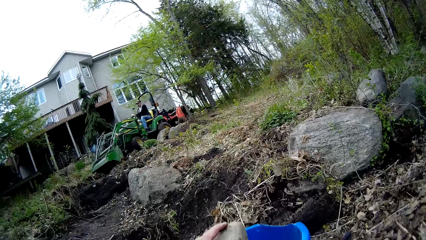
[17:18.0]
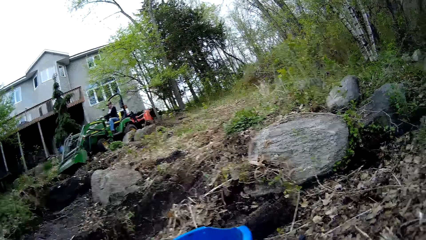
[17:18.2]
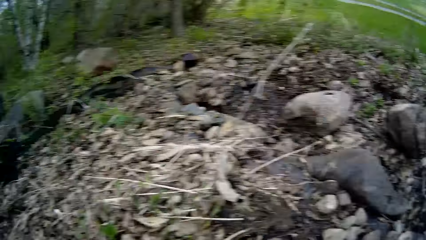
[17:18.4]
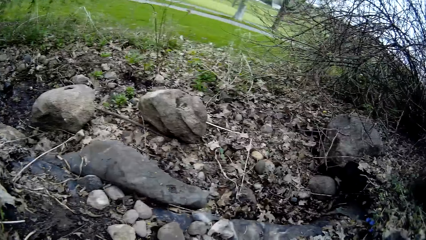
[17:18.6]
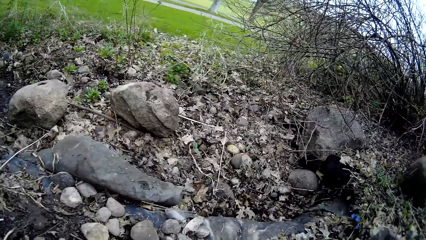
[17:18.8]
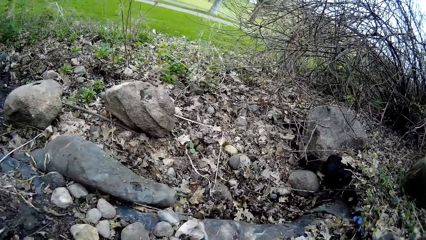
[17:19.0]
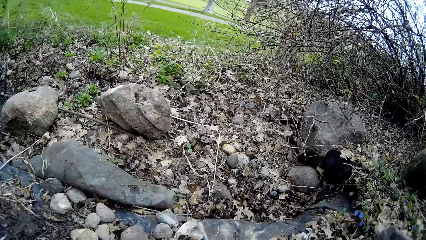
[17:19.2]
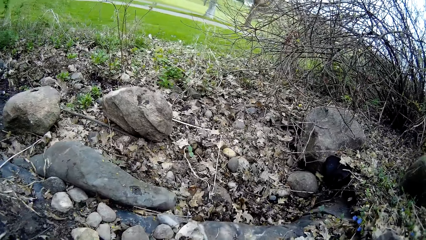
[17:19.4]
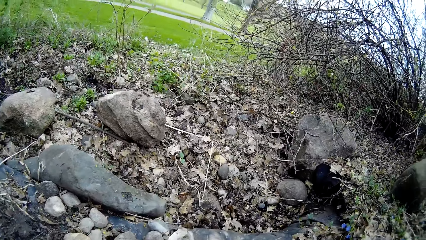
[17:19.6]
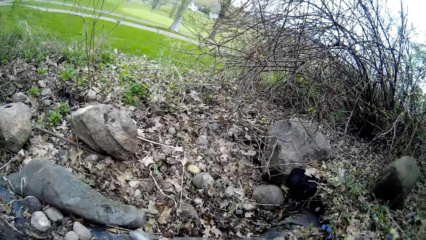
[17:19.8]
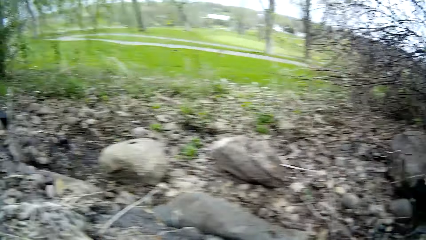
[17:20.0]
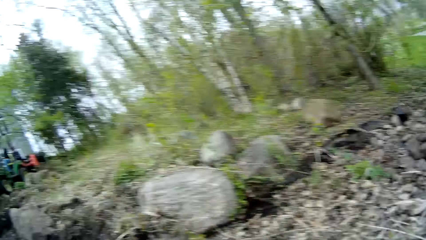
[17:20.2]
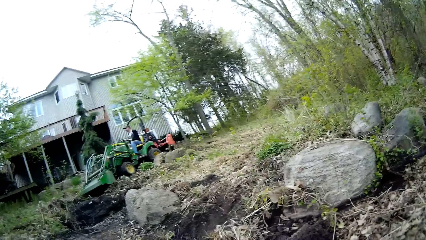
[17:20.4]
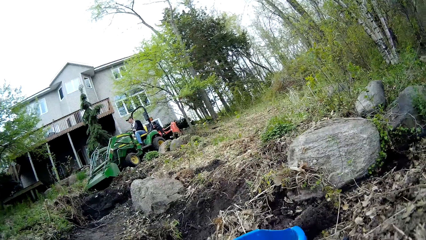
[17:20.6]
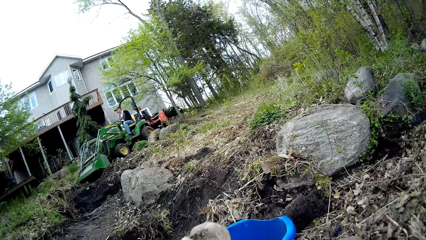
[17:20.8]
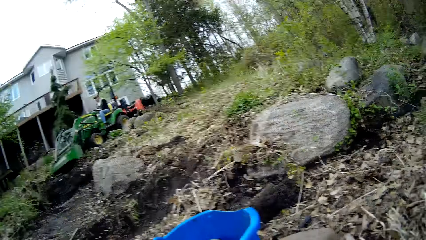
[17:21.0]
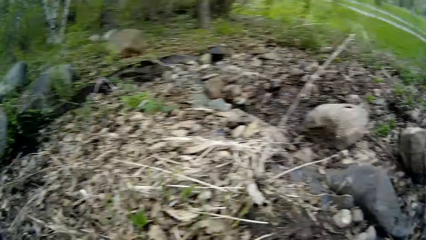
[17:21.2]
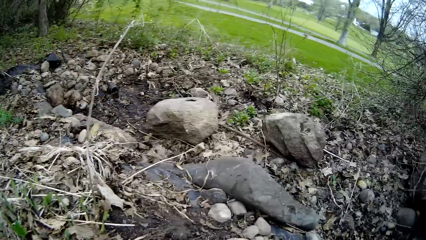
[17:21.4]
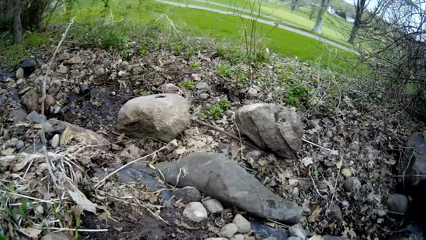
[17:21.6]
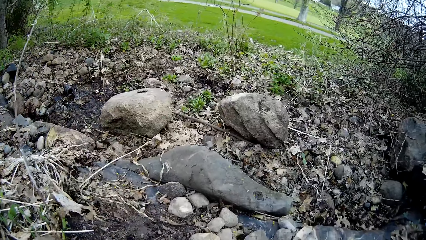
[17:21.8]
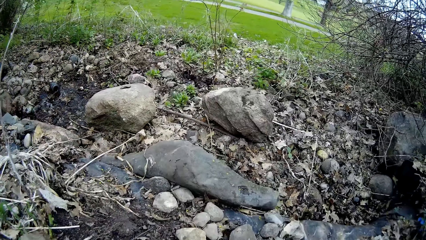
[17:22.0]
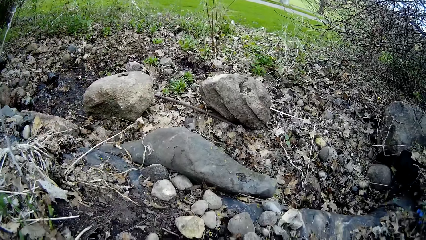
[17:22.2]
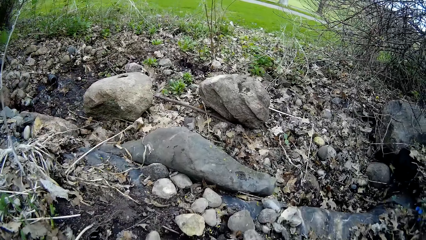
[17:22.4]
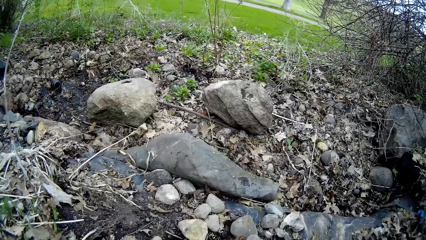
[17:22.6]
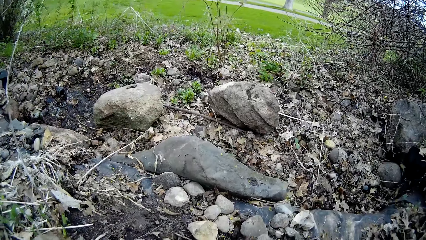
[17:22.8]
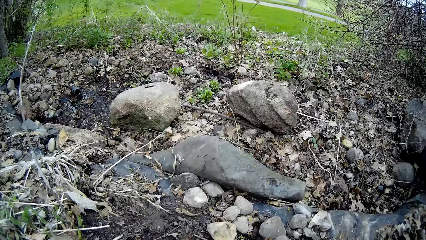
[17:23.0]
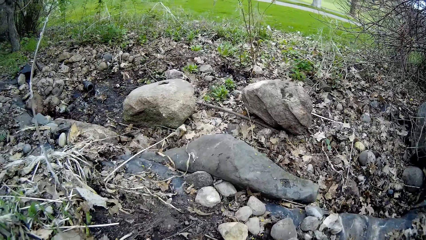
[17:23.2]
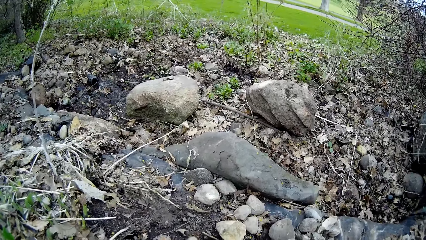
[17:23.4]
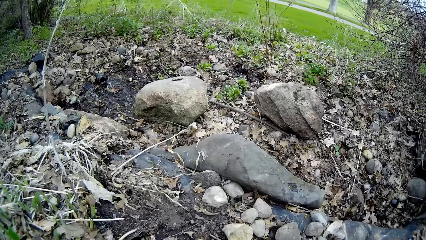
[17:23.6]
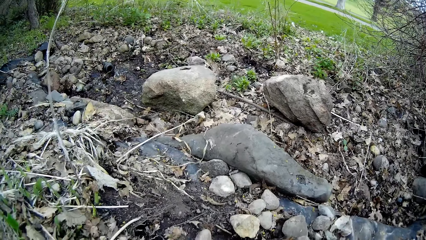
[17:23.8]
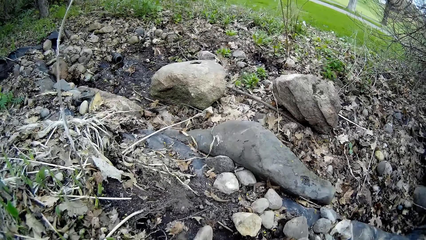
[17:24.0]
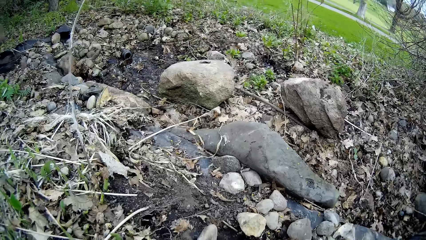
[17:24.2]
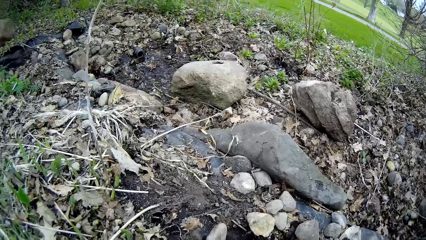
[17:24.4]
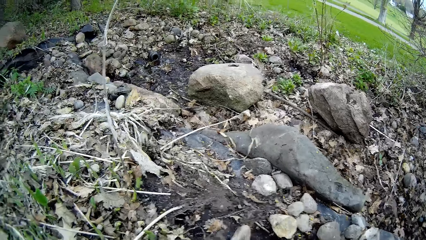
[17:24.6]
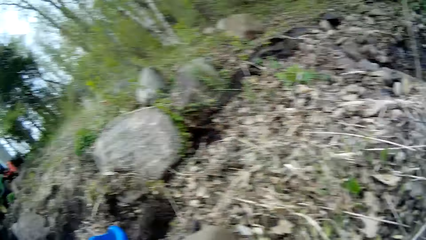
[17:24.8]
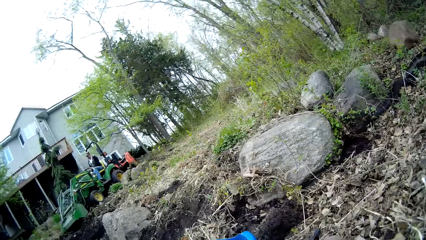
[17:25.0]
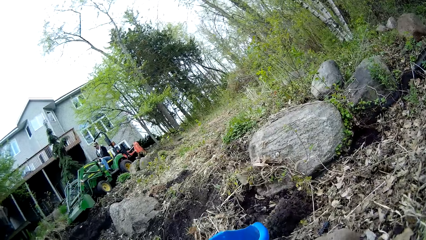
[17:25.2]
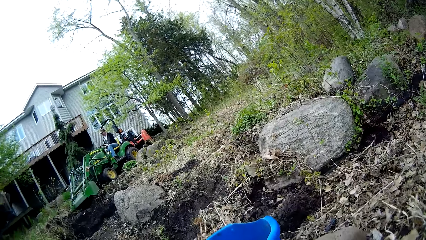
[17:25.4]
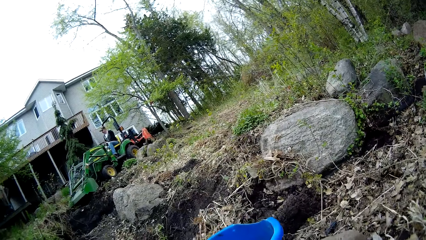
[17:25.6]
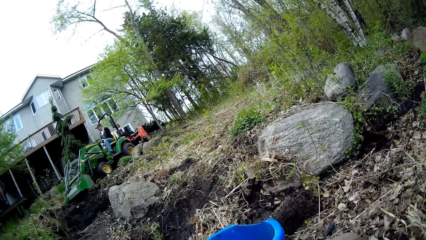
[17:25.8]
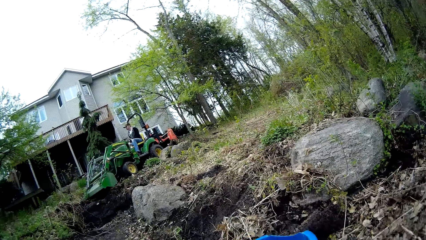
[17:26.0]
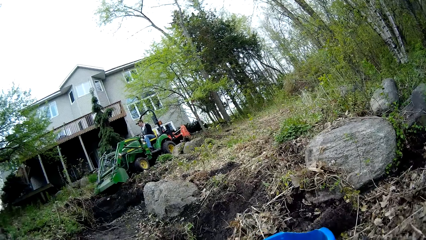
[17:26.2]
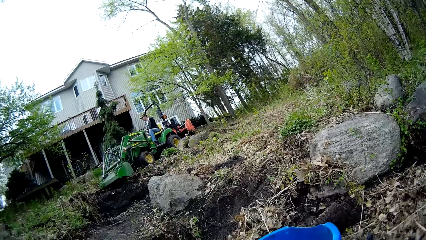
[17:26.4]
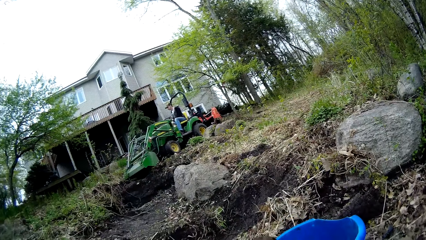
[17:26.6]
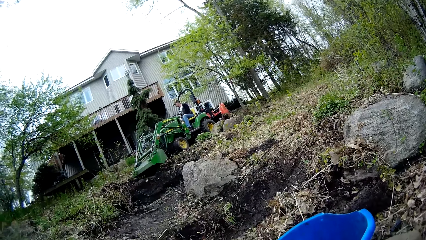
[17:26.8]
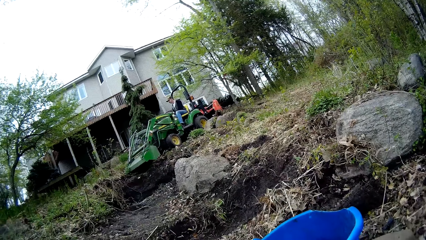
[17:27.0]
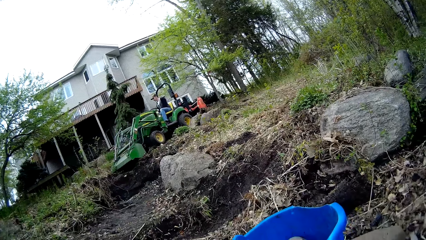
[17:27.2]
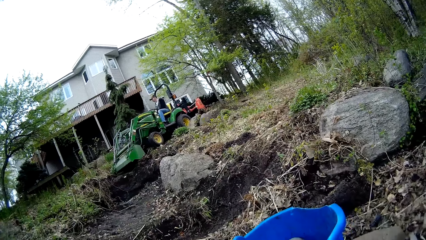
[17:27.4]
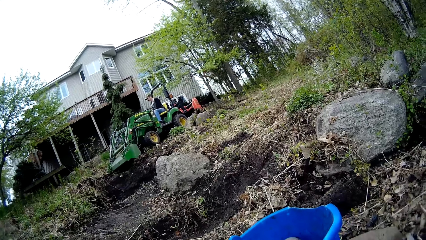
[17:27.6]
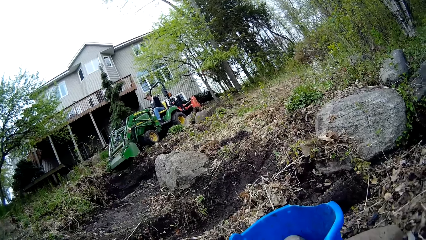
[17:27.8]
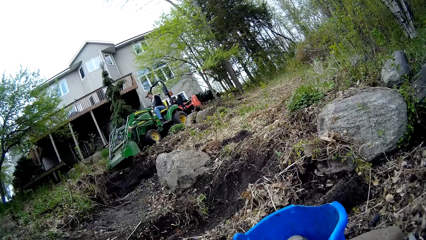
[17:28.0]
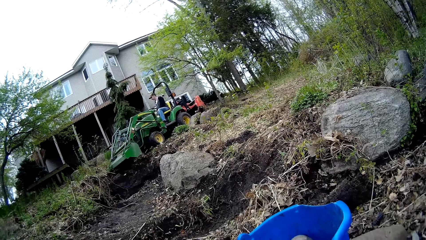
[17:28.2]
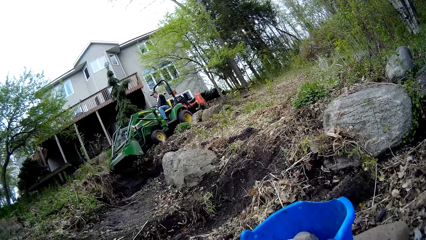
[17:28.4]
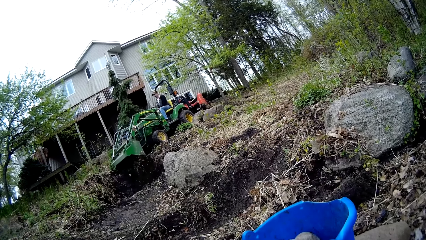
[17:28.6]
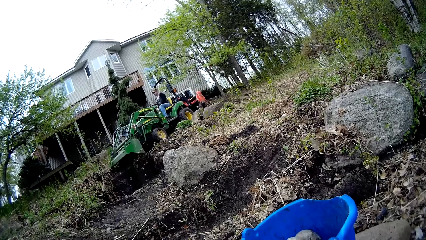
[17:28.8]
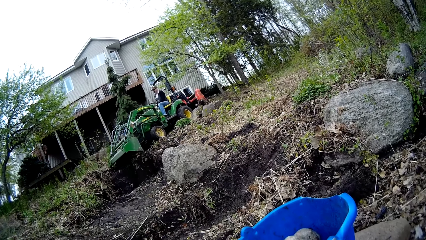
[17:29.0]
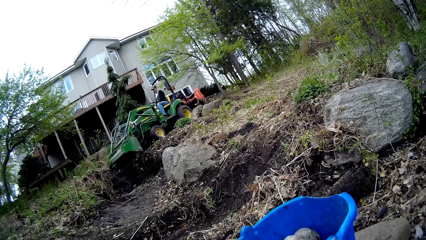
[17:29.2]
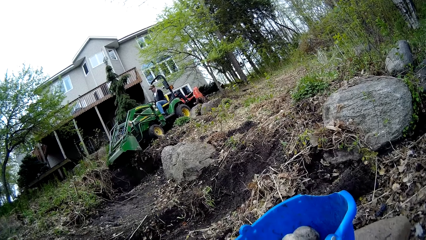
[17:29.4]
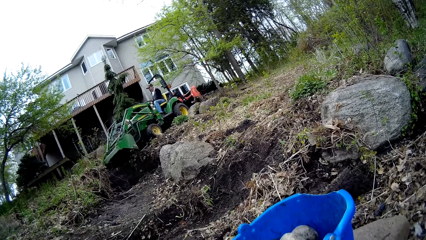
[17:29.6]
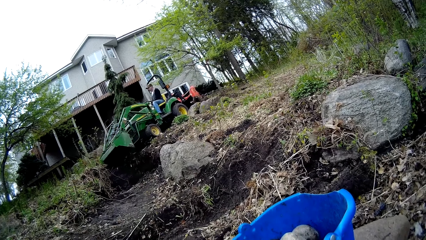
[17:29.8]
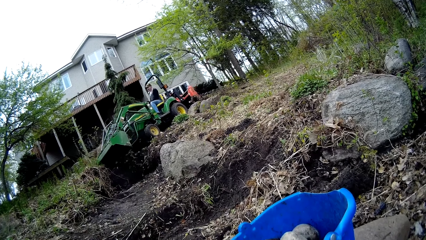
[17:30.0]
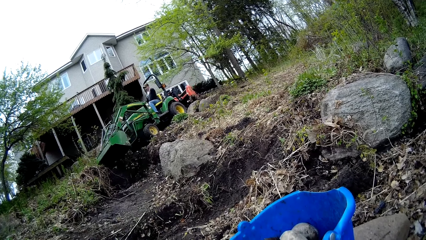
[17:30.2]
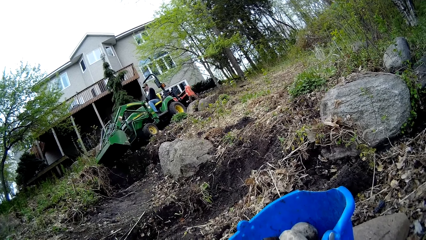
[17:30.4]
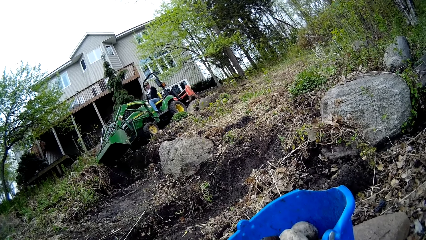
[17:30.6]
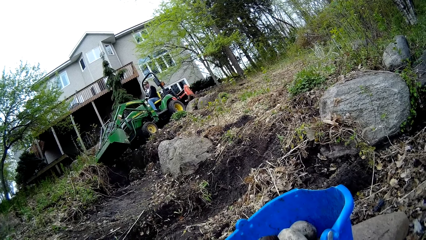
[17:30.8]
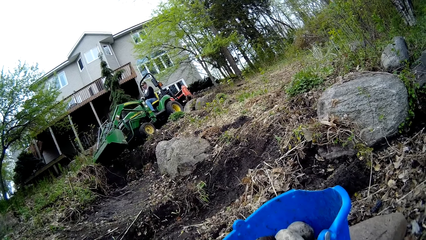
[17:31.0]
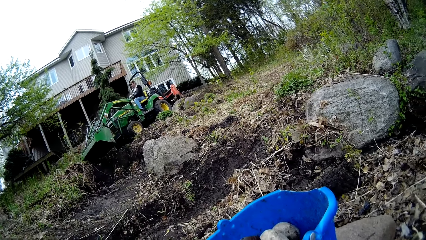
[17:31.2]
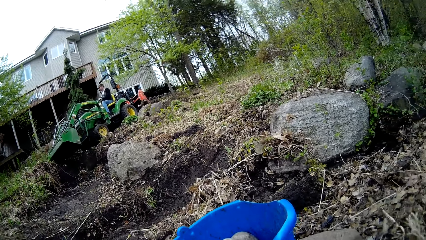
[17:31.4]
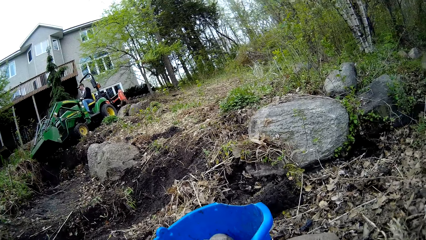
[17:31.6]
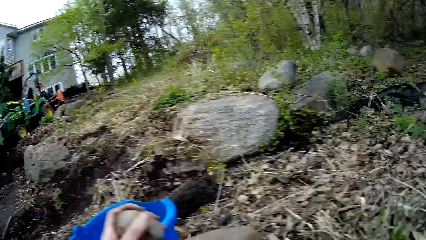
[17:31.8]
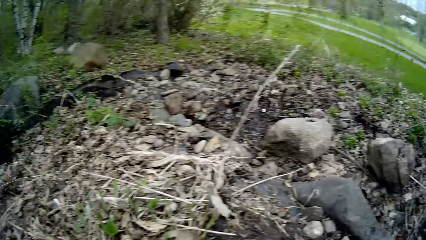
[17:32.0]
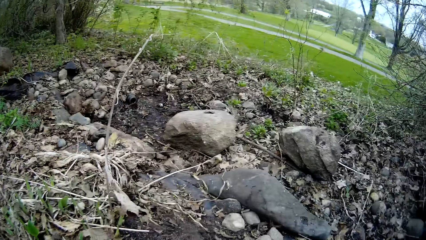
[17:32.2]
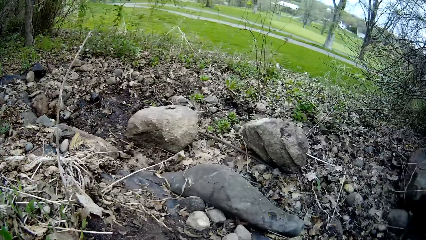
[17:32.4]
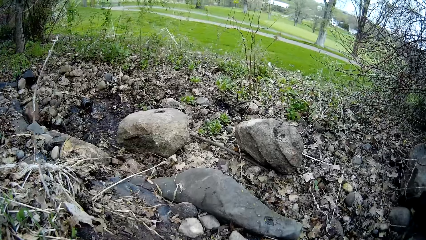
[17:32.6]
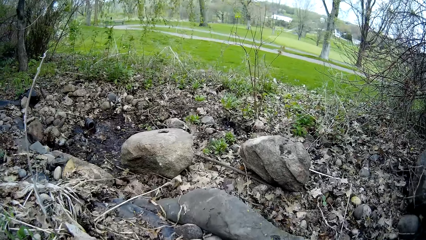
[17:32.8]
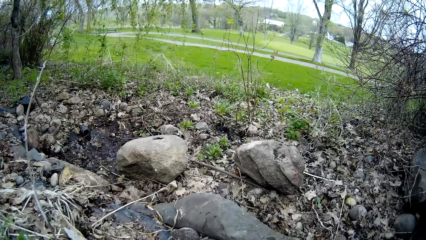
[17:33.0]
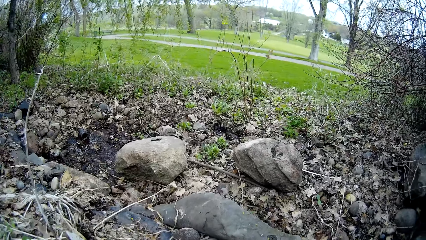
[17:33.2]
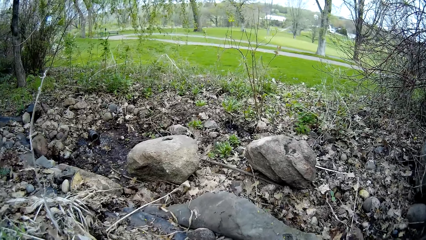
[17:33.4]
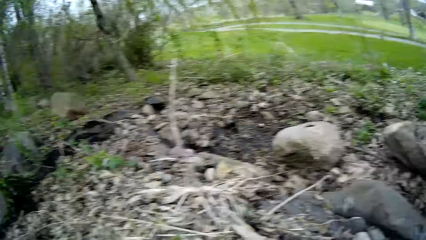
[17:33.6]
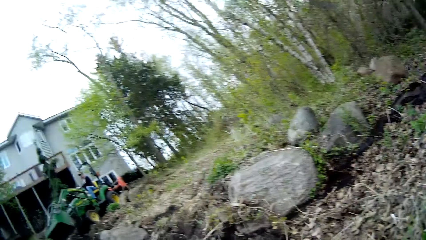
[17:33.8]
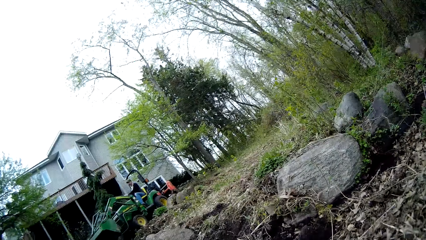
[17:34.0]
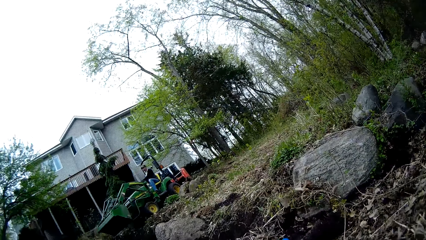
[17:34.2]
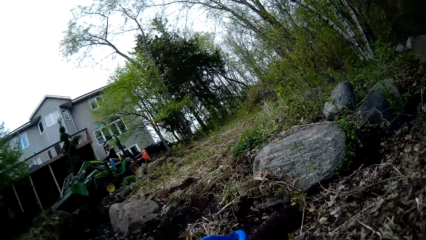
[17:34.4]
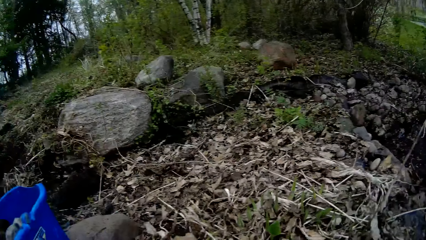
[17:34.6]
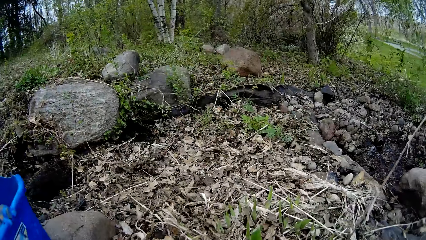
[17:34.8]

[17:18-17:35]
The camera wearer puts a rock into the blue bucket with her left hand repeatedly.
